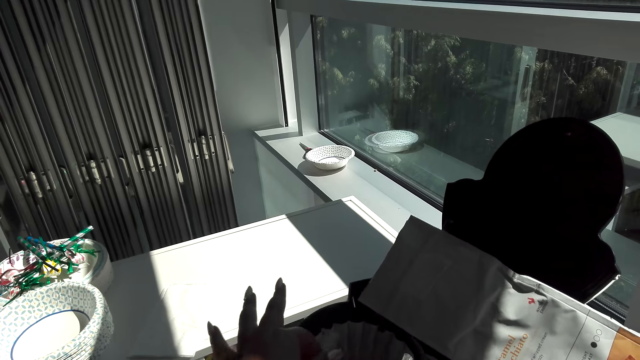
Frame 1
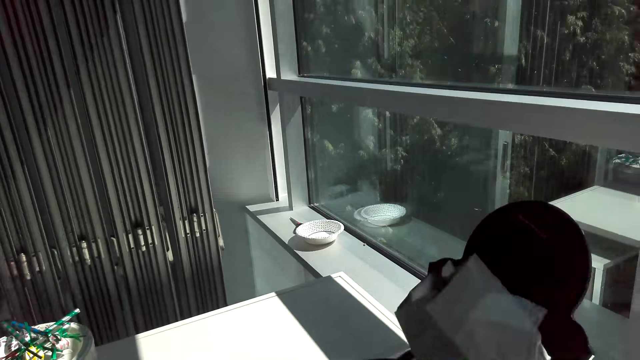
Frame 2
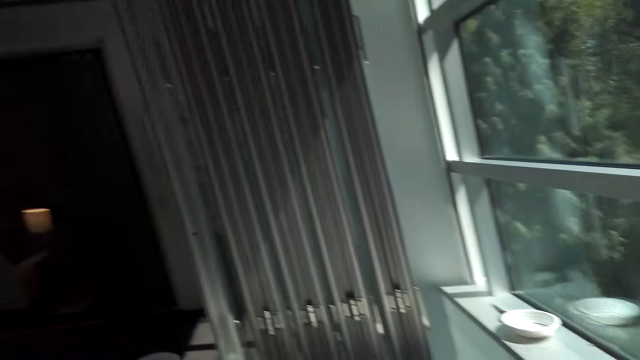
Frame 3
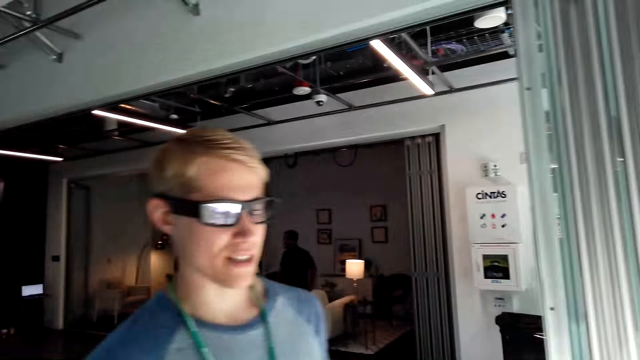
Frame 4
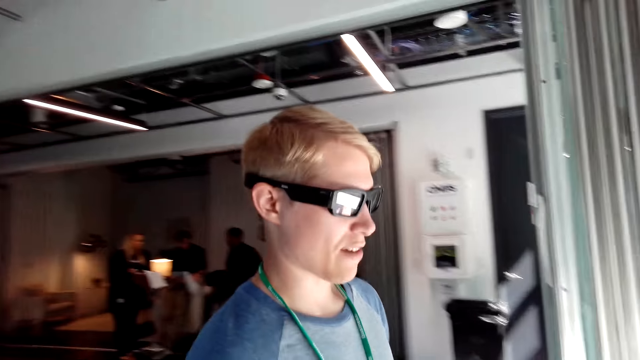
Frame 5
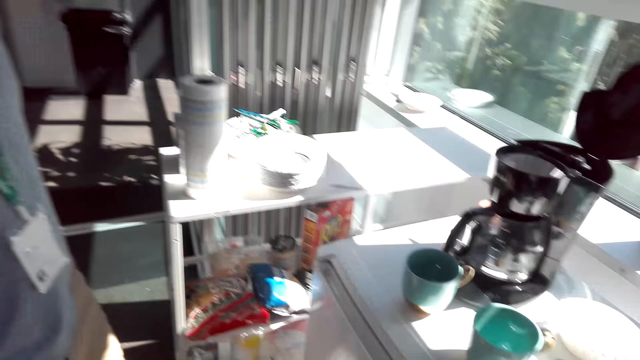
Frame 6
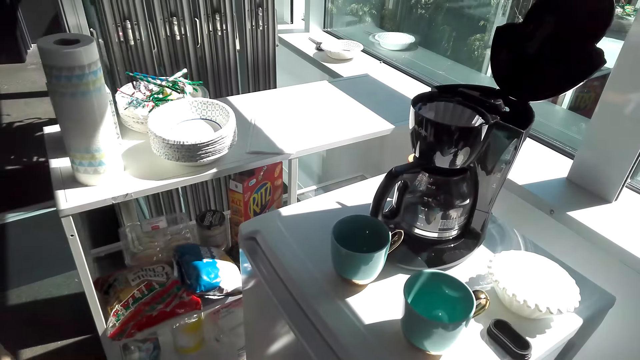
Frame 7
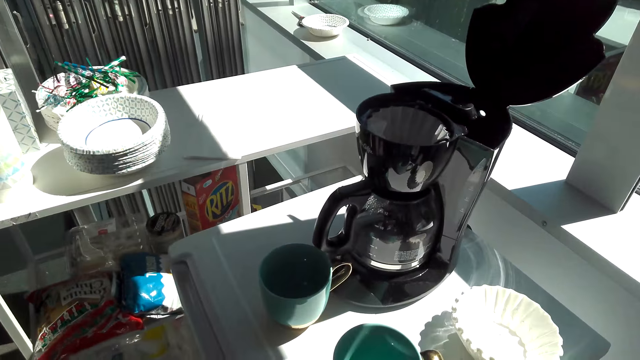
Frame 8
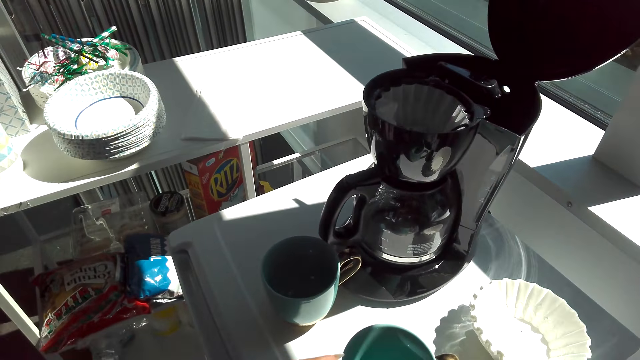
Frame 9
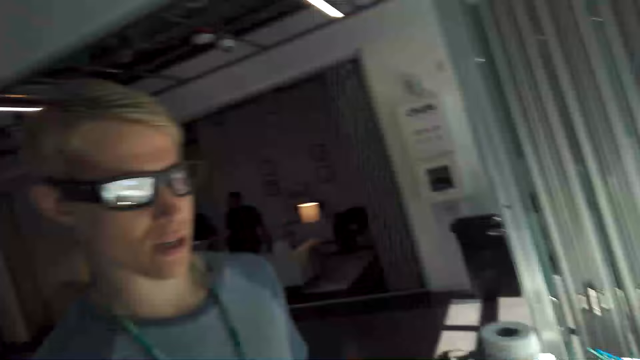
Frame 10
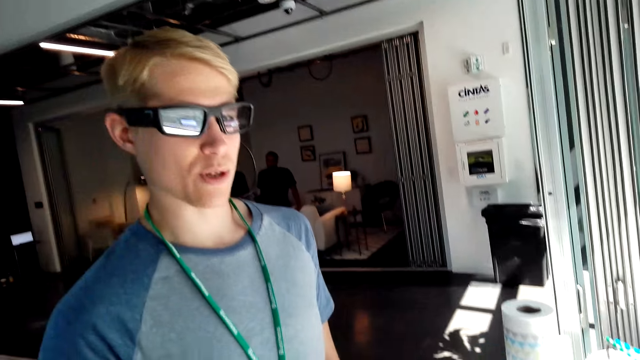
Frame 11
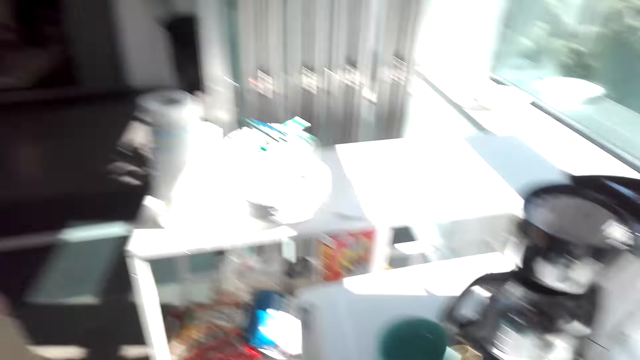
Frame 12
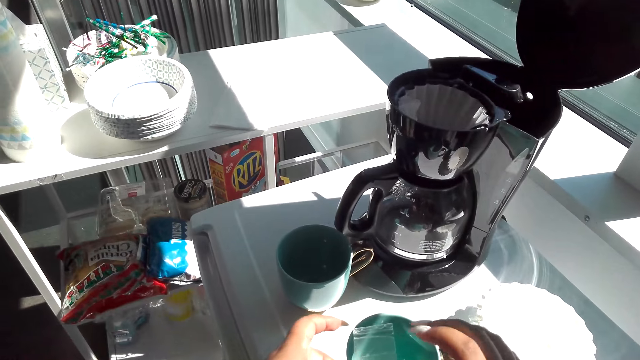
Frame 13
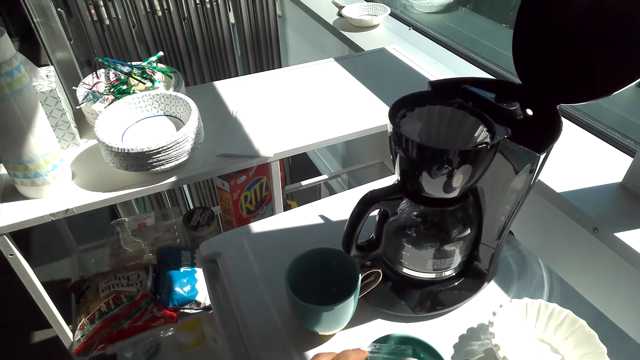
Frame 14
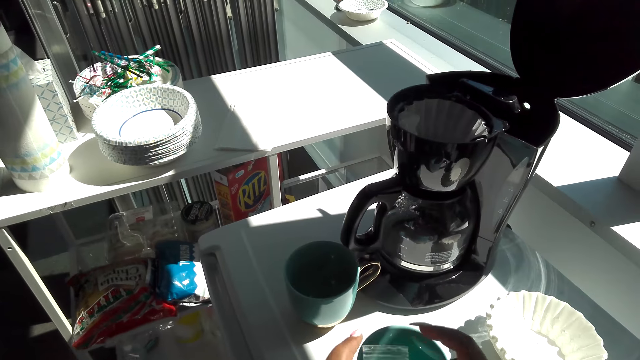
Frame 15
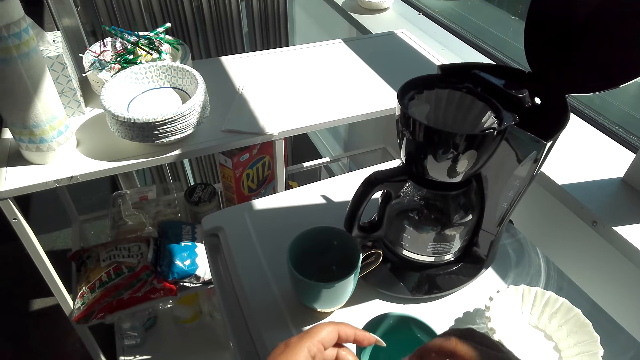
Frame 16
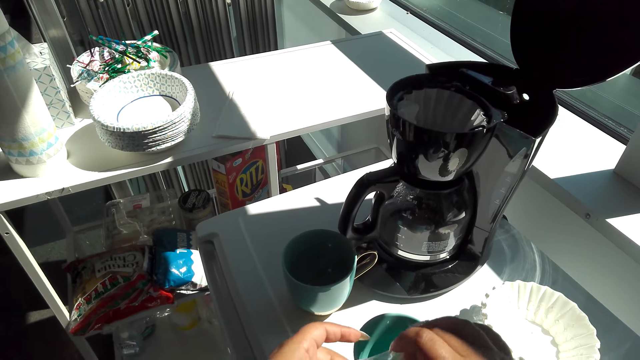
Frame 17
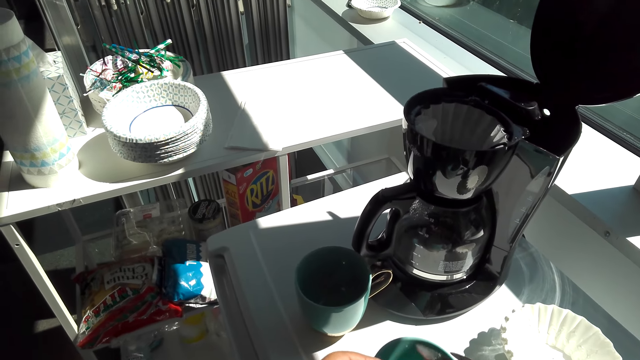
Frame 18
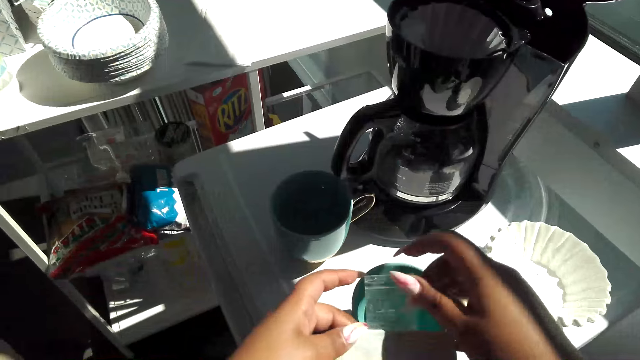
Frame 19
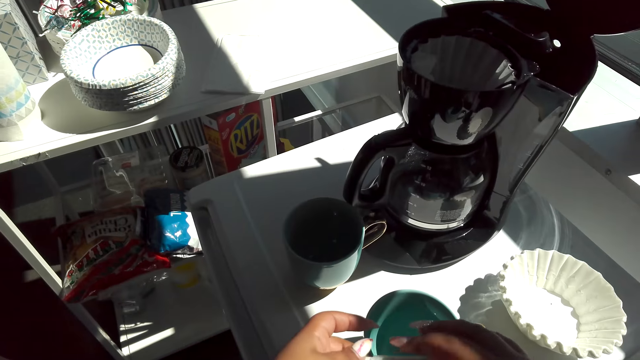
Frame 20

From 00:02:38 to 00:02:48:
The camera wearer adjusts the coffee filter on a coffee maker. They look at a man. They look around the top of a fridge. They look at the man. They close the pack of coffee.

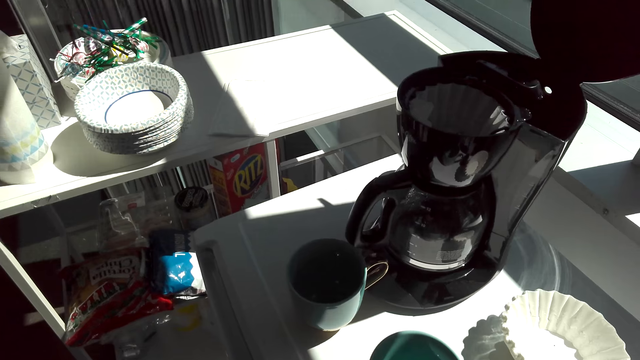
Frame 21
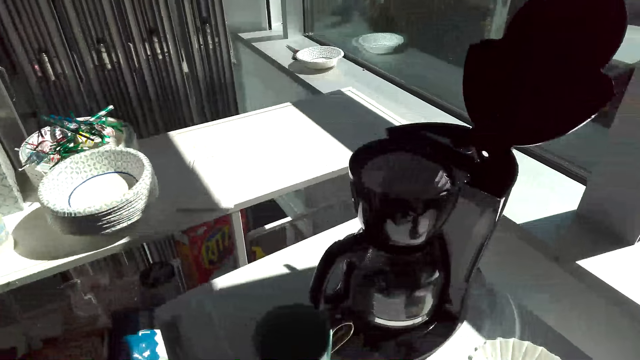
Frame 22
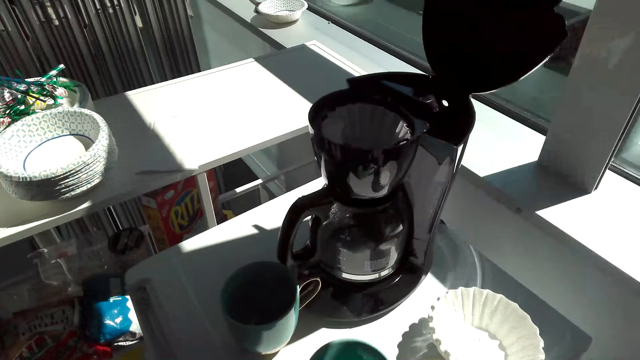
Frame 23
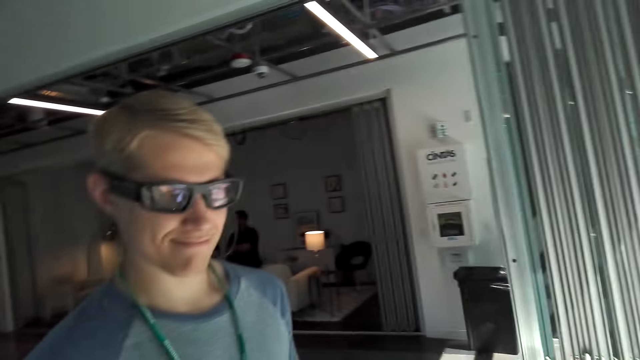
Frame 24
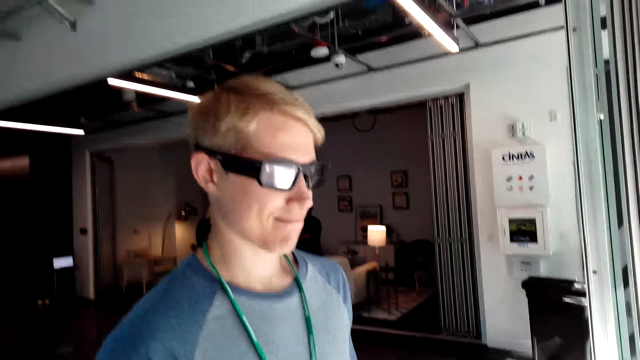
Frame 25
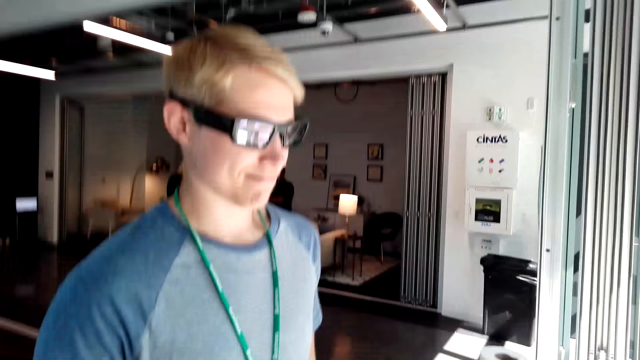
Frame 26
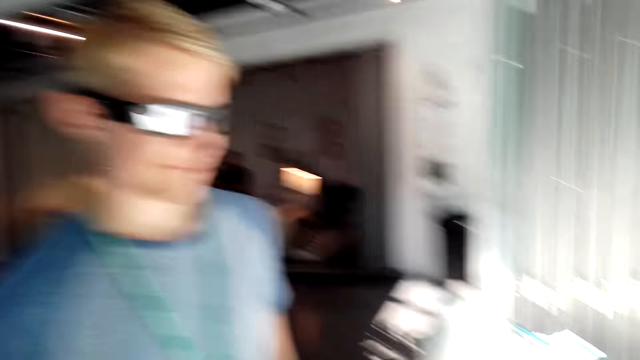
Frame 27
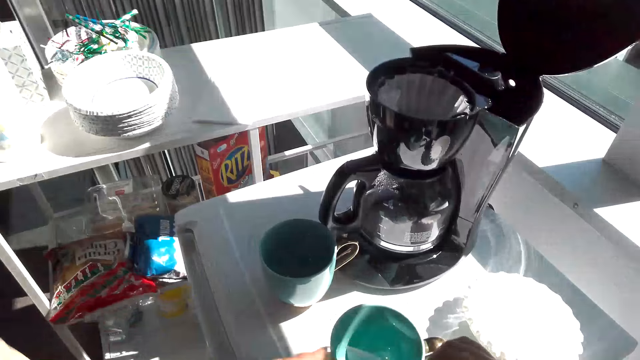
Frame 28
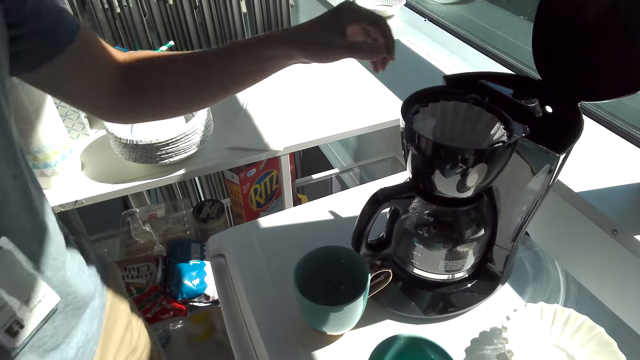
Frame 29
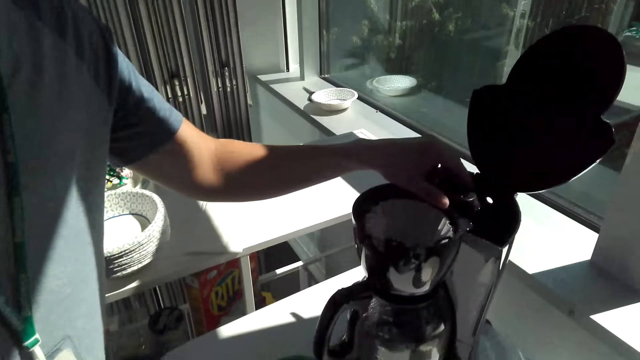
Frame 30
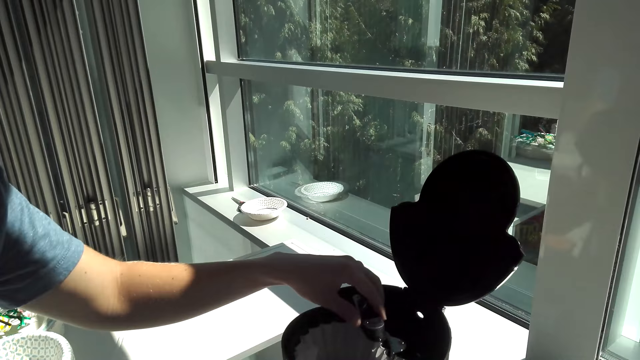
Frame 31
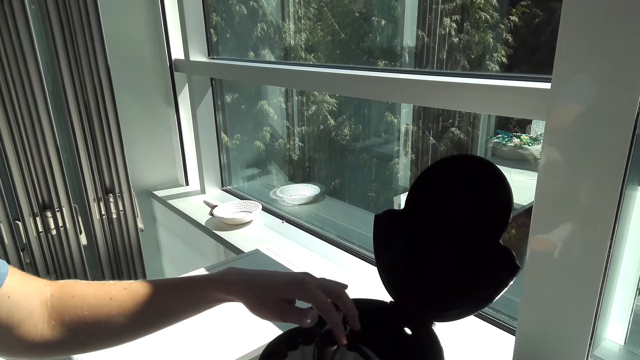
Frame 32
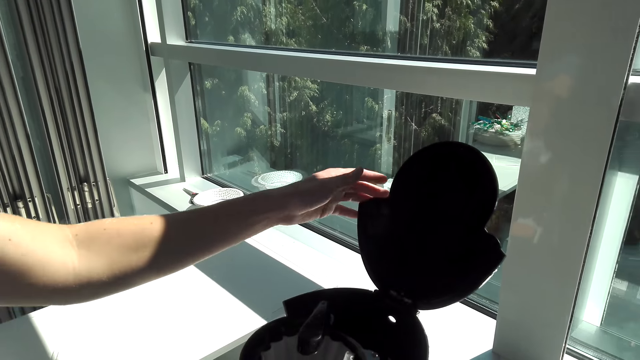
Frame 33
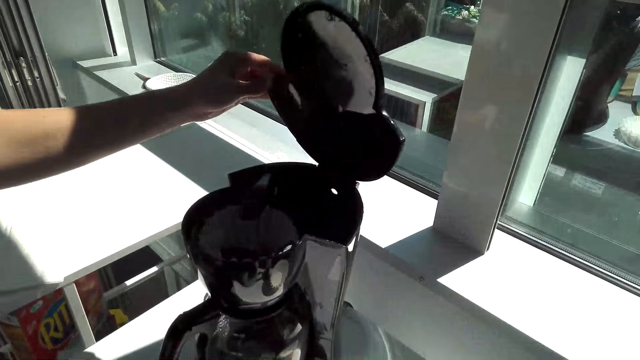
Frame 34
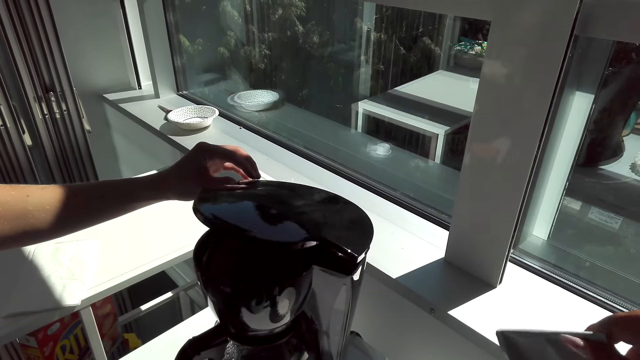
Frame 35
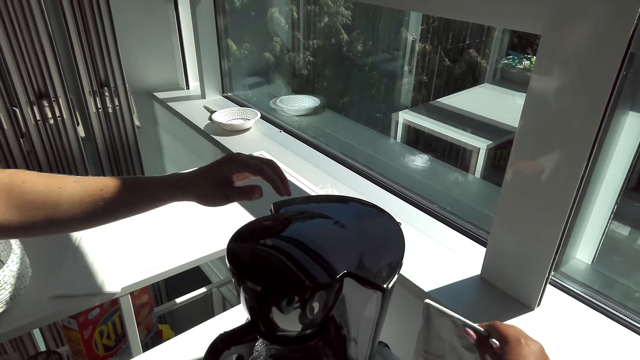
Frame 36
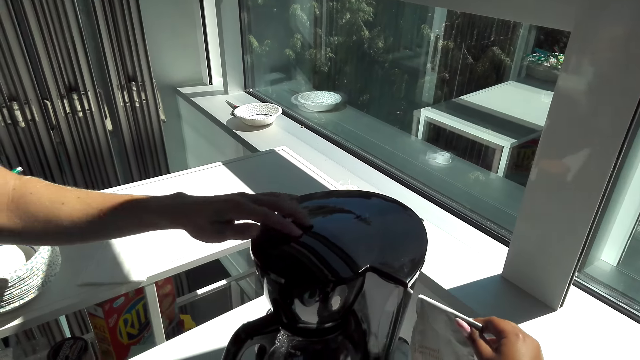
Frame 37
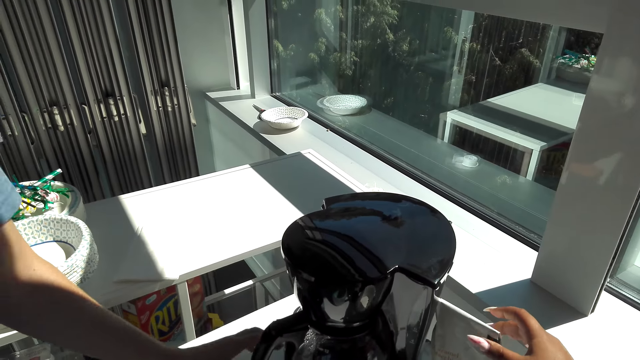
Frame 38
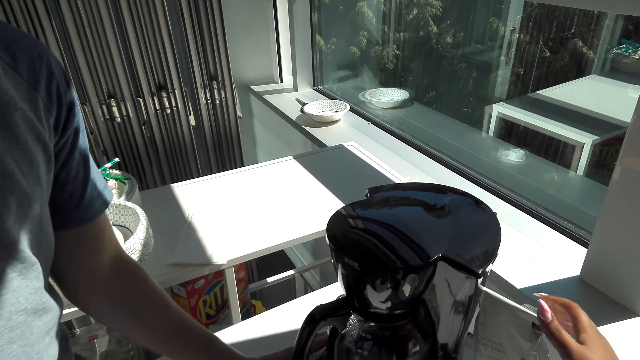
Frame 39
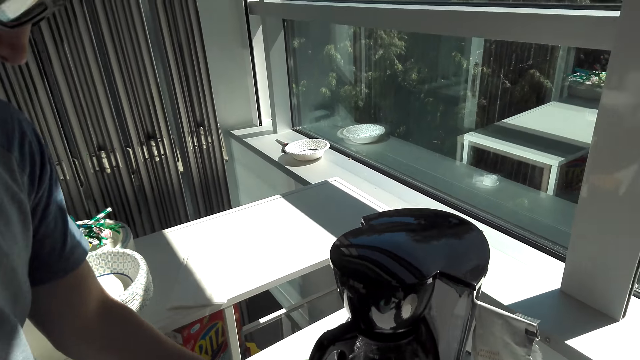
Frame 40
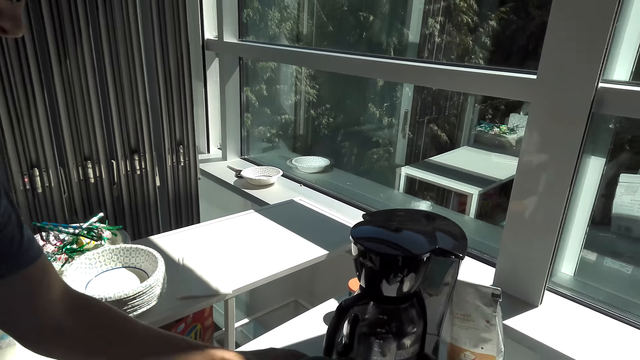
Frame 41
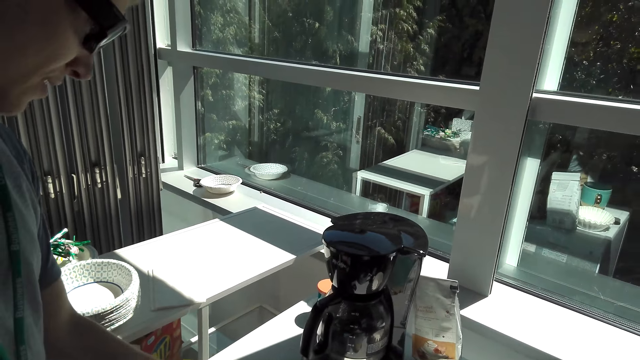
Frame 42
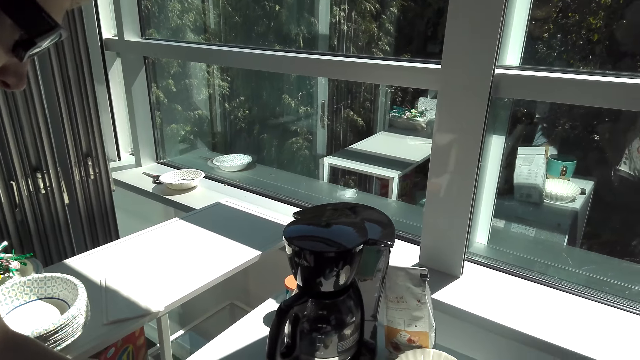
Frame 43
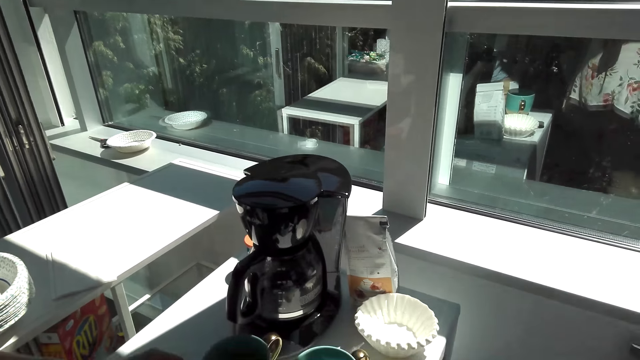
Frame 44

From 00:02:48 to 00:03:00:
The camera wearer holds a polythene paper. They look at a man. The man turns the coffee maker showerhead and closes the coffee maker lid. The camera wearer places the pack of coffee on top of a fridge.
